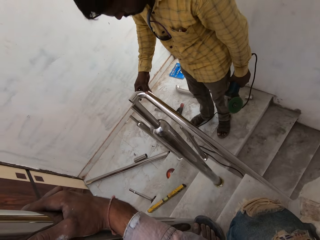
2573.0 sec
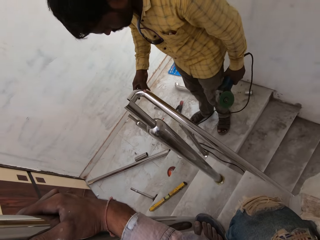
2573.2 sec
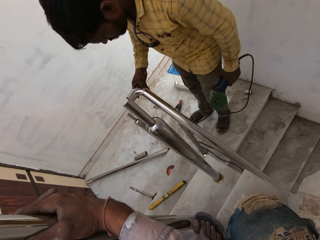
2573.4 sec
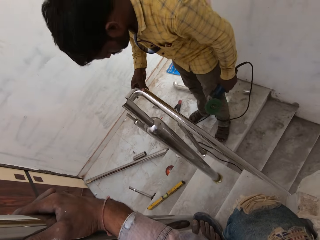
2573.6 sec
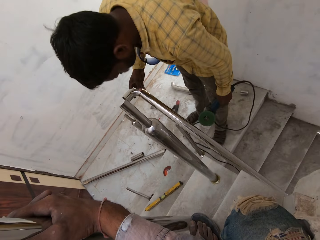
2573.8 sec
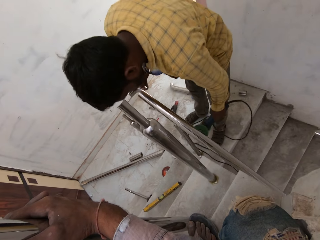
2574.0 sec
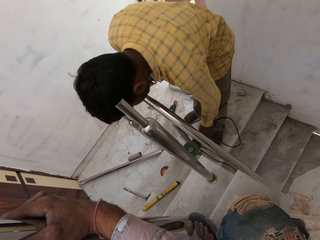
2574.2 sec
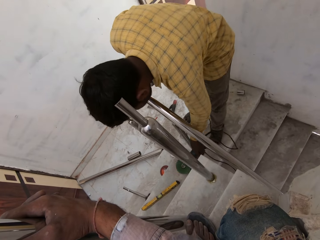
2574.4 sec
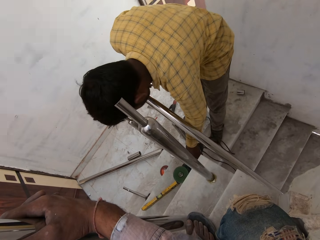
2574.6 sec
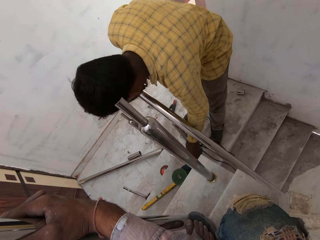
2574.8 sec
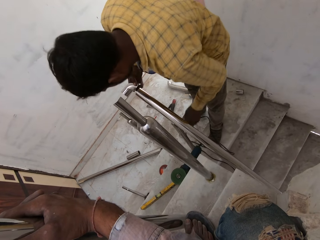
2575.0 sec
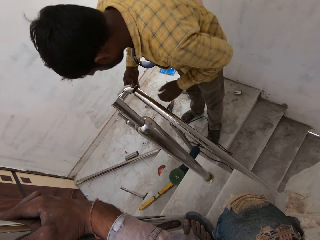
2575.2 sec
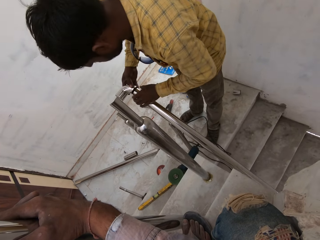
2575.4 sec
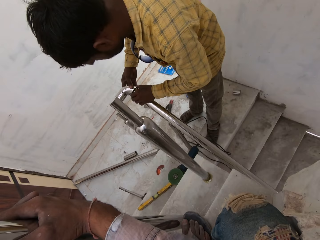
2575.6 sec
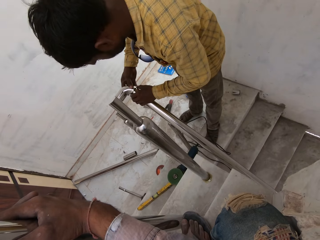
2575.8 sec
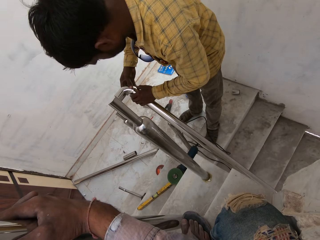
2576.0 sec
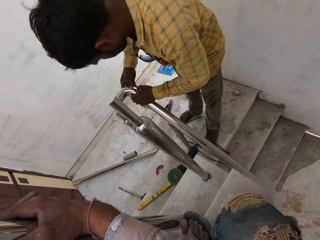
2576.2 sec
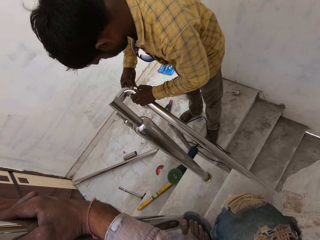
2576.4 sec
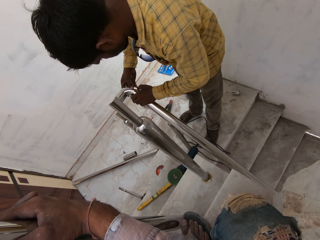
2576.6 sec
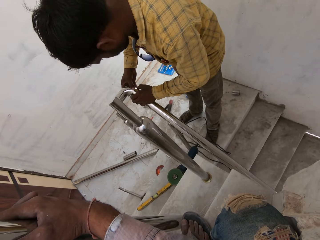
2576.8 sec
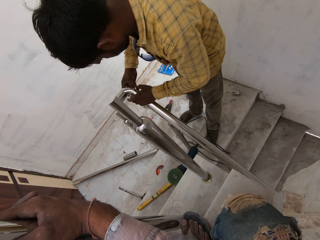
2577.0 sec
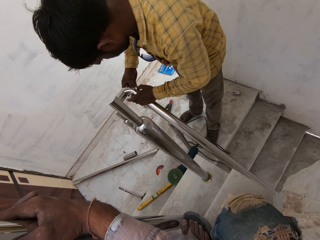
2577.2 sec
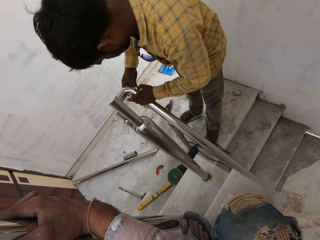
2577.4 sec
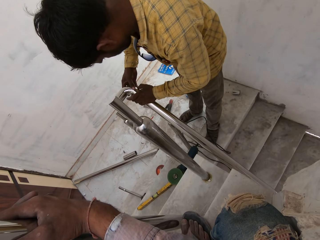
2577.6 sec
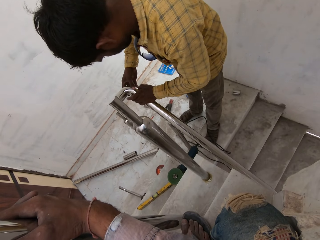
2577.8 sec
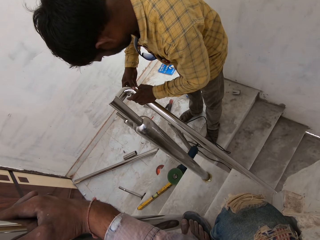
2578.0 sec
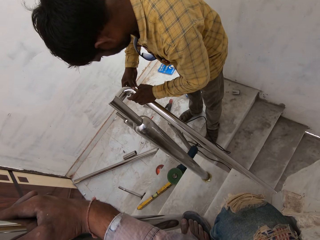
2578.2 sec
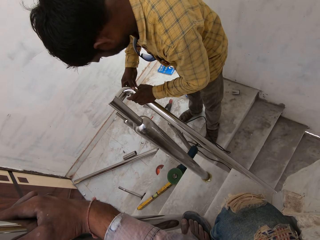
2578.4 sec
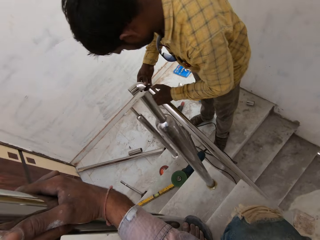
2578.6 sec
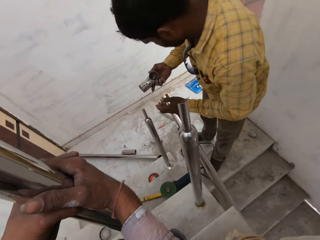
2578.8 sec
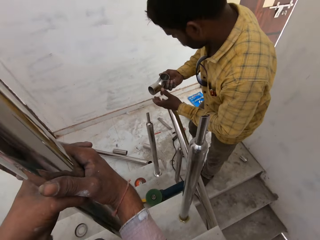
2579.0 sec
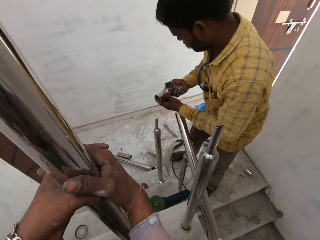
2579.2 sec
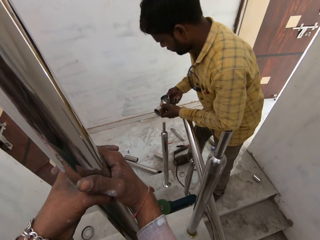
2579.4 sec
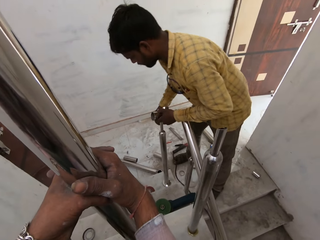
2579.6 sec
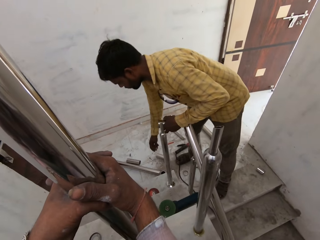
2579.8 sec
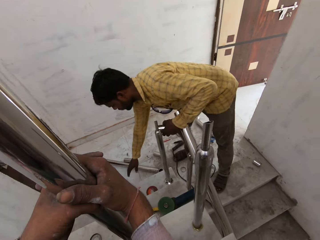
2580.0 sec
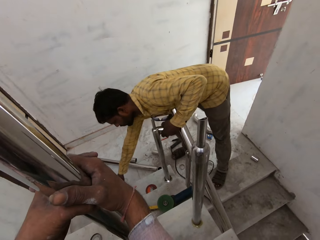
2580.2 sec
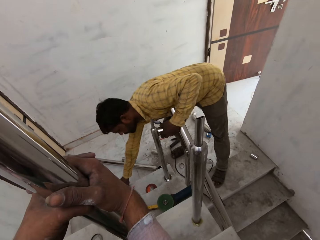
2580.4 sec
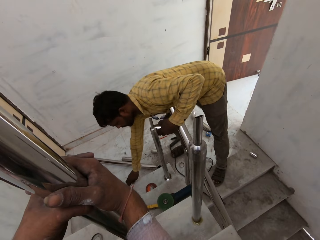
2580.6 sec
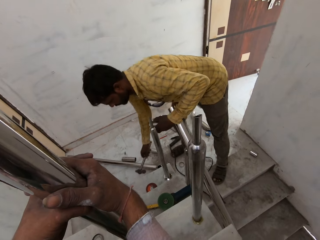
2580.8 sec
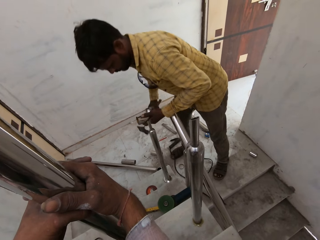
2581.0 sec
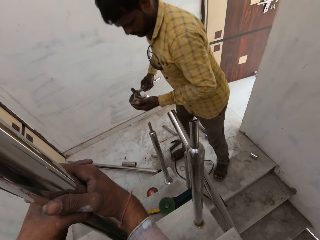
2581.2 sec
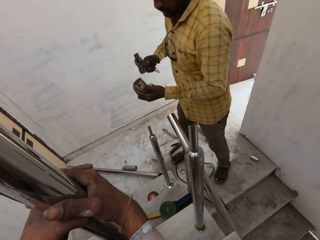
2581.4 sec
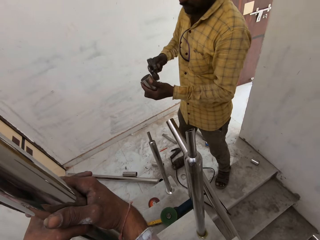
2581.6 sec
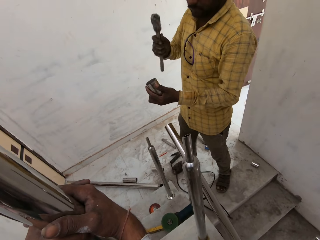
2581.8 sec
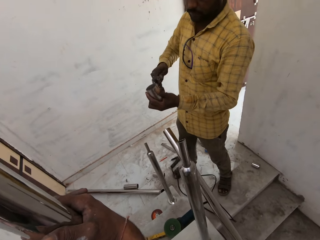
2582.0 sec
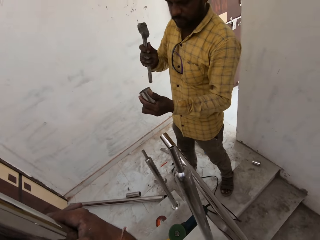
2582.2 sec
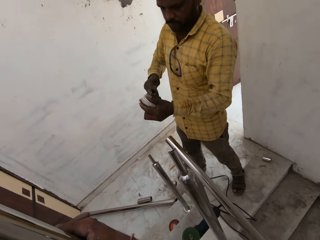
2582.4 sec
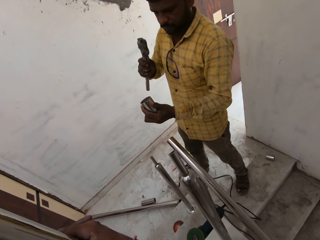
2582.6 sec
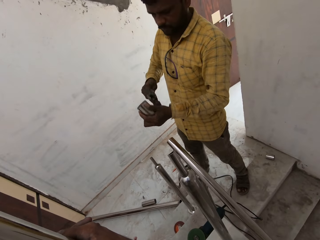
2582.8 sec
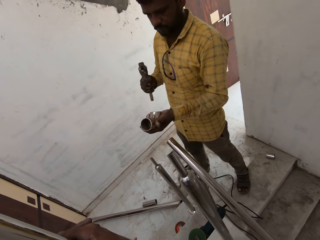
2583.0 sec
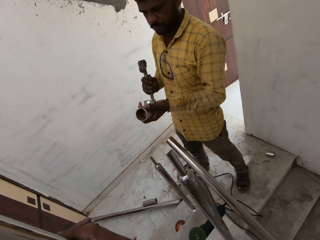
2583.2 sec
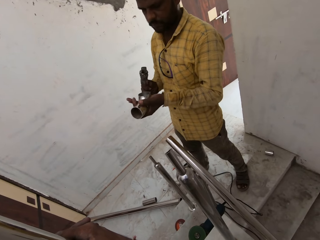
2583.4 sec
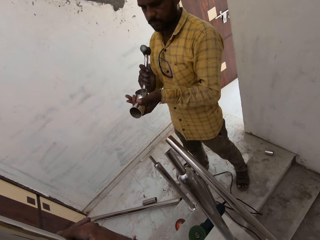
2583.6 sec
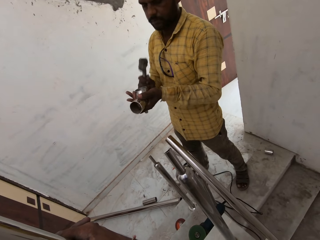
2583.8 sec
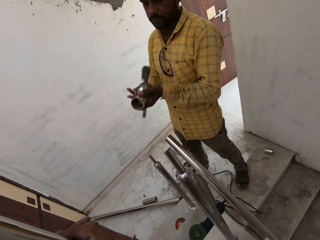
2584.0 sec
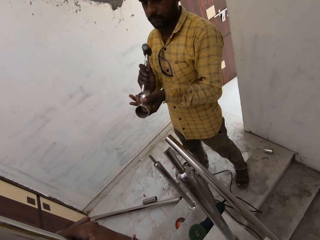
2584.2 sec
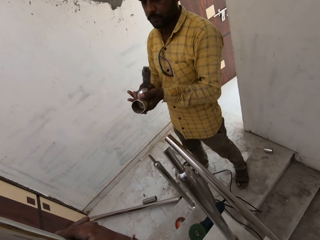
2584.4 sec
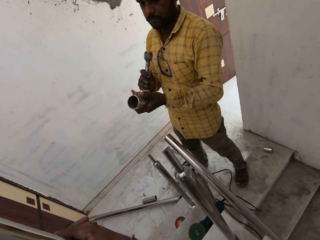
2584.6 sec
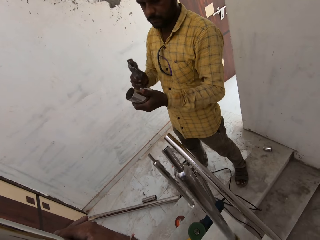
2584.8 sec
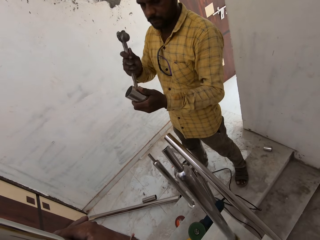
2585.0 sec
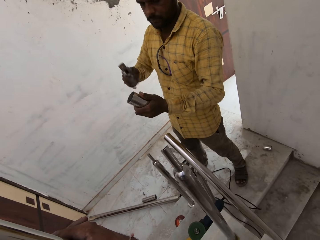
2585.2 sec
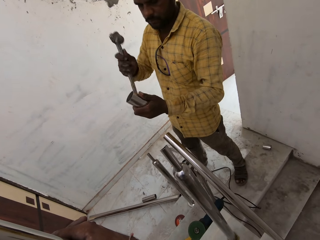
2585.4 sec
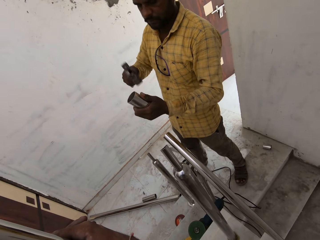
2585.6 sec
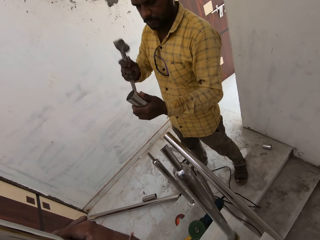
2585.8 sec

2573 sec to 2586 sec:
The man removes the aluminum rod from the aluminum rod with his right hand. He drops the cutting machine on the ground with his left hand. He holds the aluminum rod with his left hand. He fixes the aluminum rod in his right hand with the aluminum rod in his left hand. He removes the aluminum rod from the aluminum rod with his right hand. He passes the aluminum rod from his right hand to his left hand. He picks a hammer from the ground with his right hand. He hits the aluminum rod in his left hand with the hammer in his right hand.

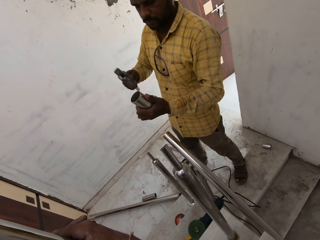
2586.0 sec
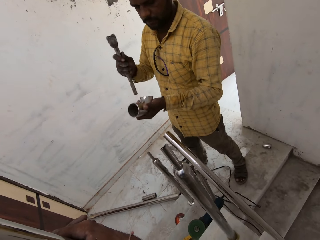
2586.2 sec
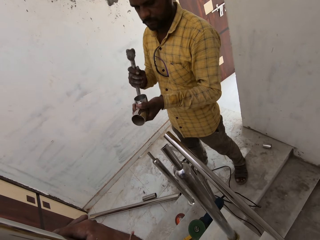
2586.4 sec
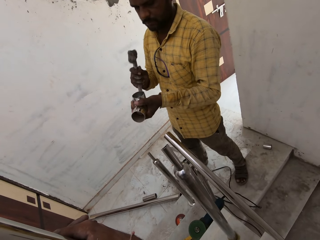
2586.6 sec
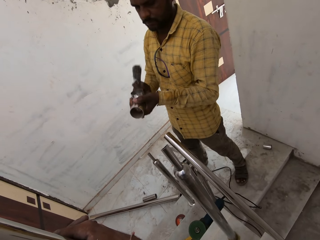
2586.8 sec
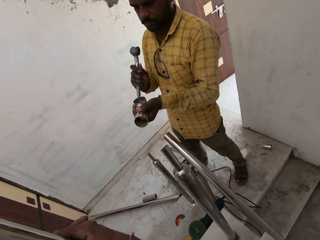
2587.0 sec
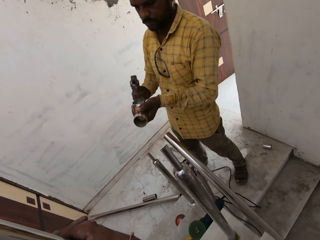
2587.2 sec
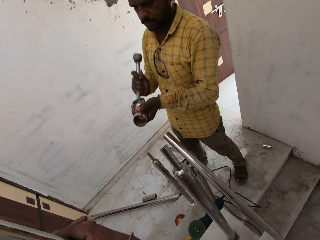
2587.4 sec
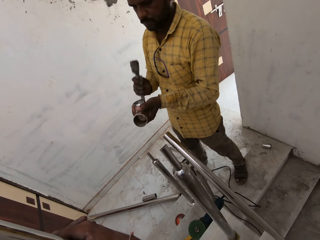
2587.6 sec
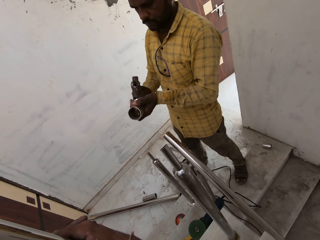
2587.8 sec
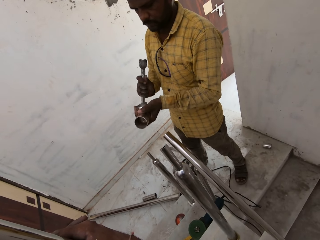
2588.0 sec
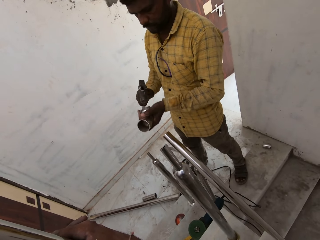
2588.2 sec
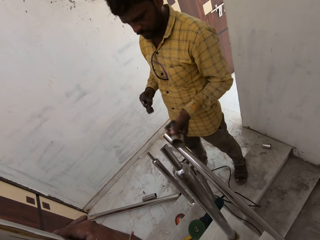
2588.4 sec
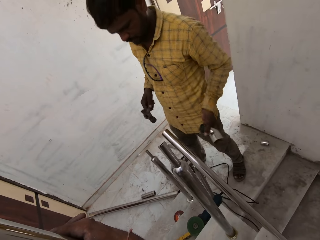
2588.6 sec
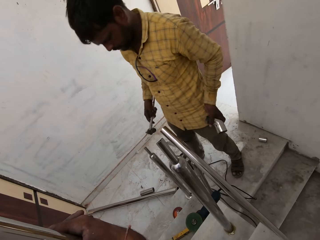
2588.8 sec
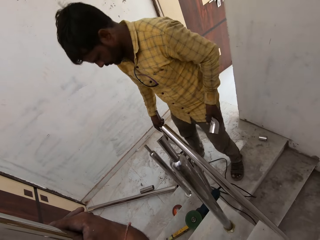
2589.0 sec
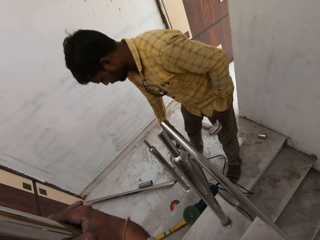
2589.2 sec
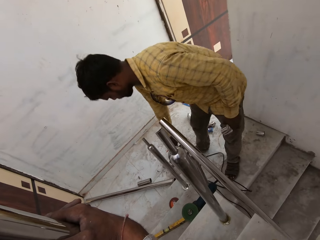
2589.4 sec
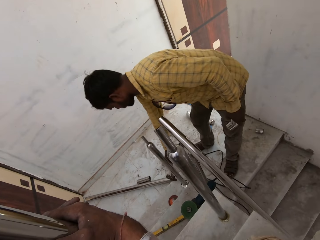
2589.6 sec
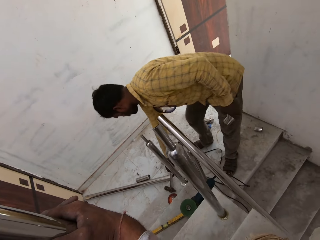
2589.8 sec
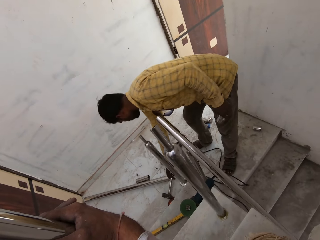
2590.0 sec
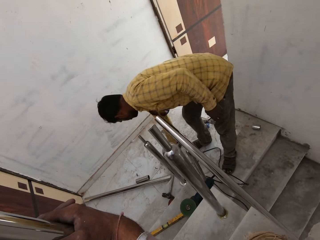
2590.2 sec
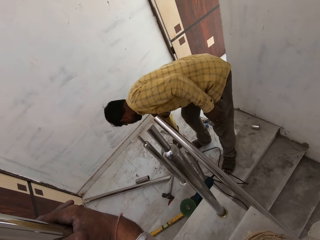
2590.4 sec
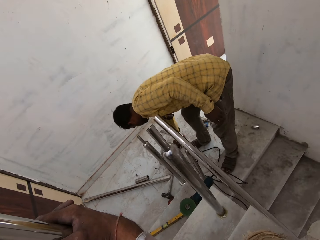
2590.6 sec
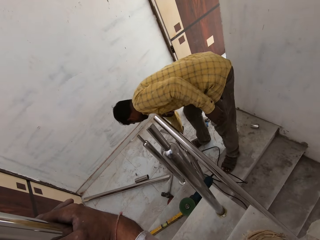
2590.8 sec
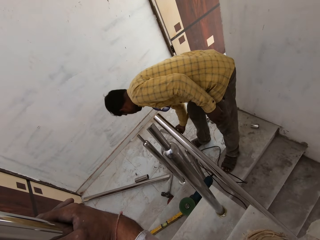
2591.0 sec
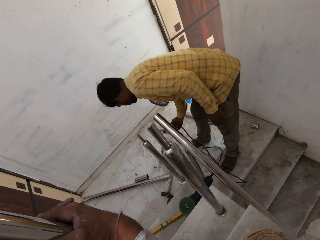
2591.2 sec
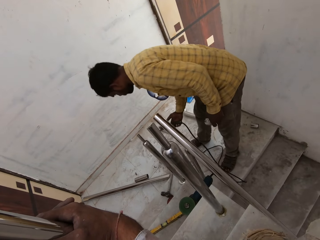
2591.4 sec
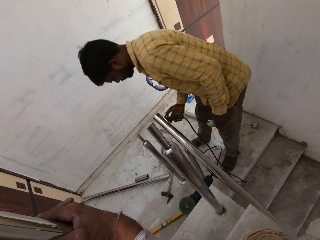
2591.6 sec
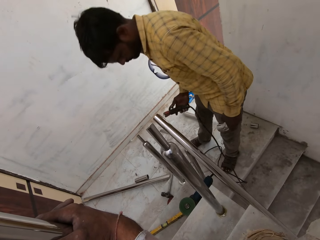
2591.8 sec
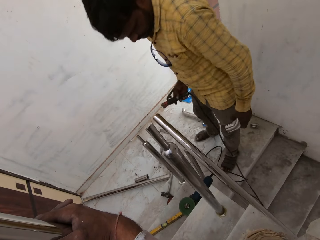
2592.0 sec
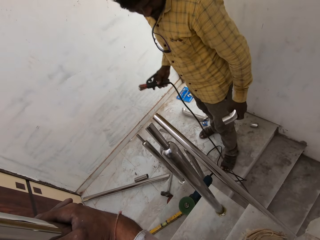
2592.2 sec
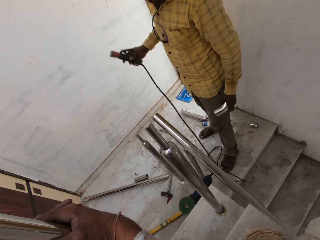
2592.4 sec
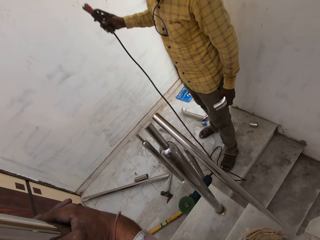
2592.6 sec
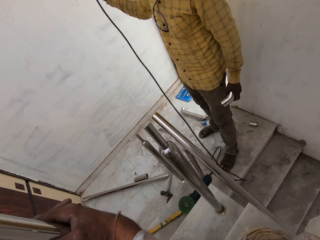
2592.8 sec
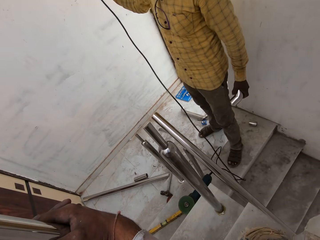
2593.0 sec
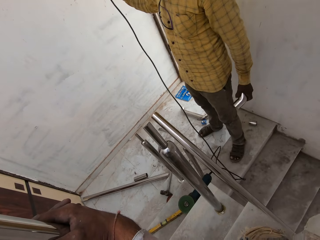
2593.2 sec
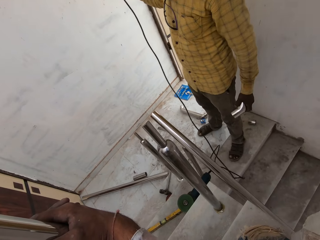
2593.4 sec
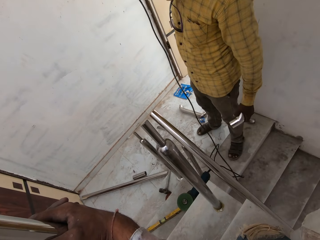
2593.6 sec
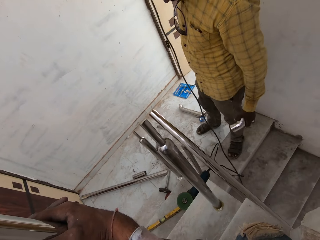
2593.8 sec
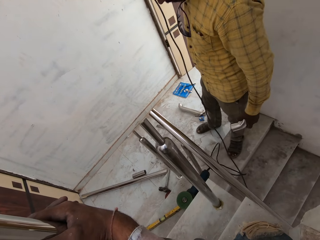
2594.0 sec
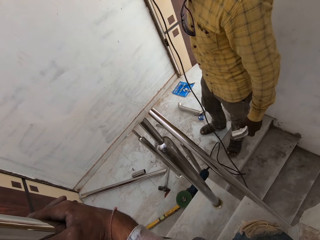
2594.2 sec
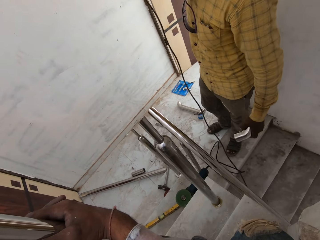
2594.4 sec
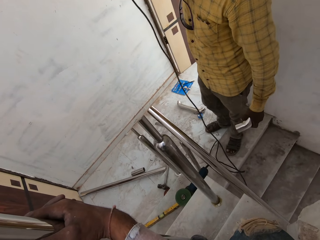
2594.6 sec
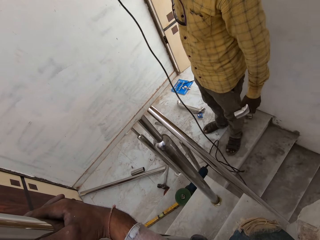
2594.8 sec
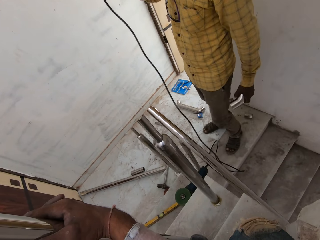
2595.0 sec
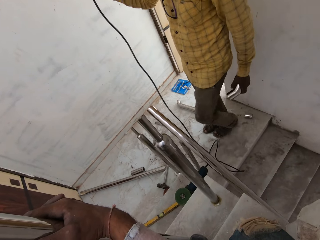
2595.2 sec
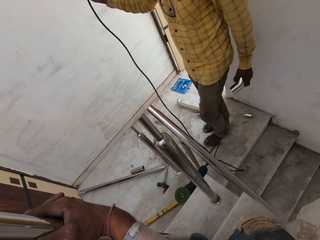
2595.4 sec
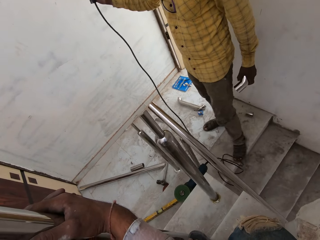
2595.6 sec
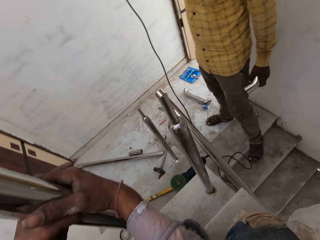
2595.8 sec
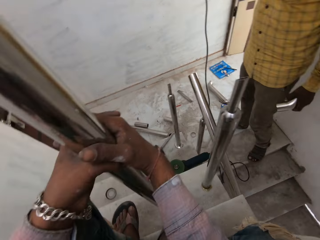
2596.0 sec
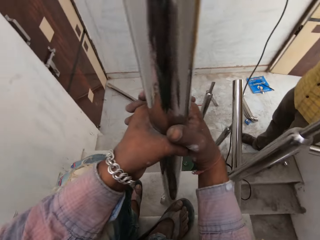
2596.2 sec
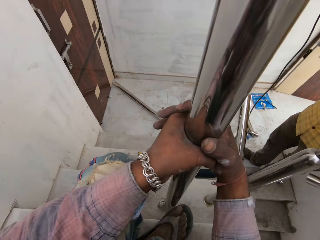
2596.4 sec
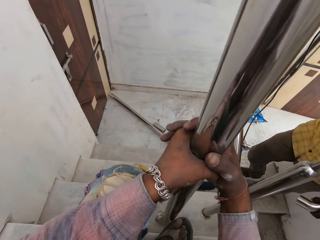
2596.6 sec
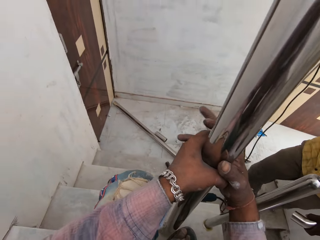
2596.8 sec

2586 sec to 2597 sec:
The man drops the hammer on the ground with his right hand. The camera wearer picks an electrode holder from the ground with his right hand. The man picks the grinder.
